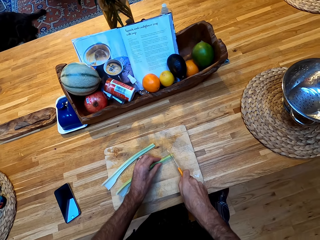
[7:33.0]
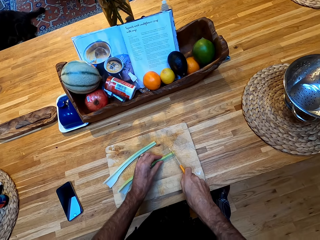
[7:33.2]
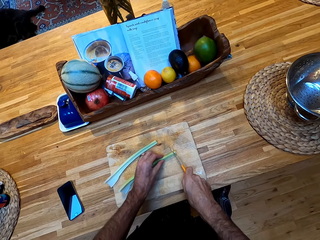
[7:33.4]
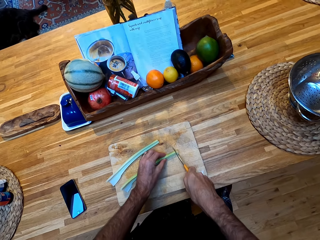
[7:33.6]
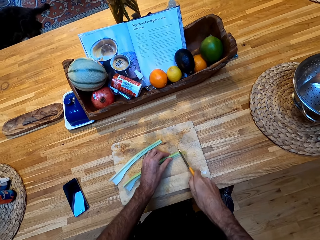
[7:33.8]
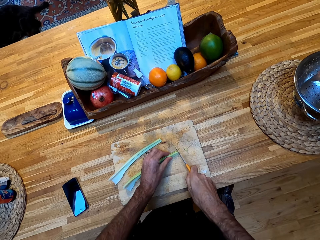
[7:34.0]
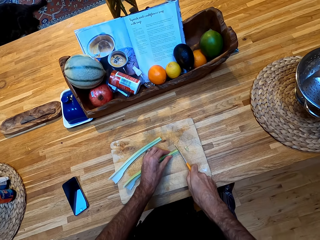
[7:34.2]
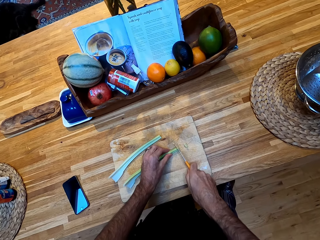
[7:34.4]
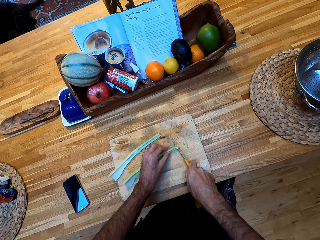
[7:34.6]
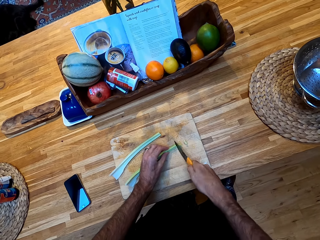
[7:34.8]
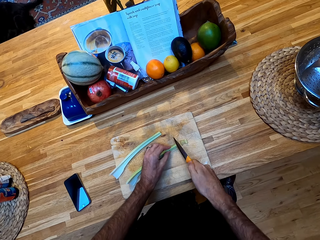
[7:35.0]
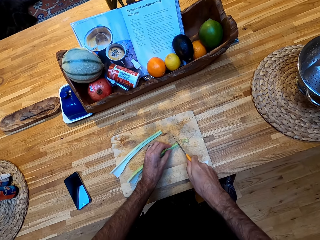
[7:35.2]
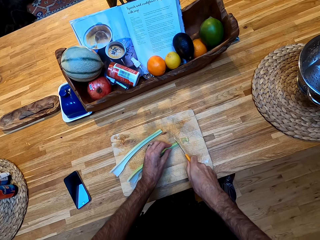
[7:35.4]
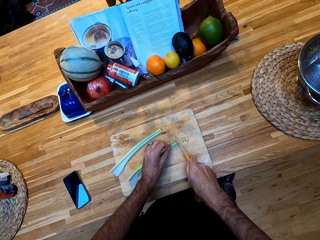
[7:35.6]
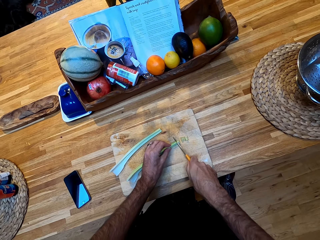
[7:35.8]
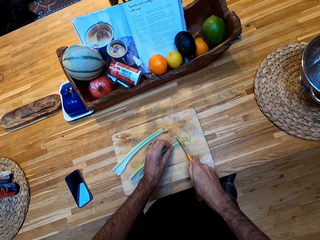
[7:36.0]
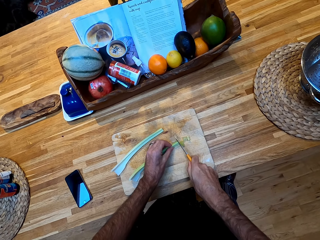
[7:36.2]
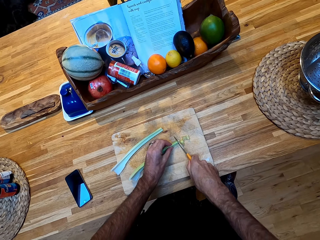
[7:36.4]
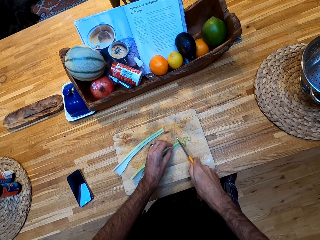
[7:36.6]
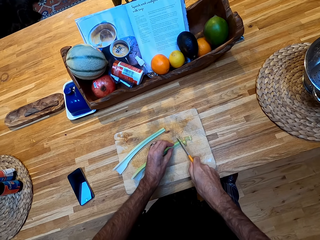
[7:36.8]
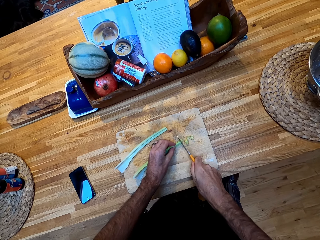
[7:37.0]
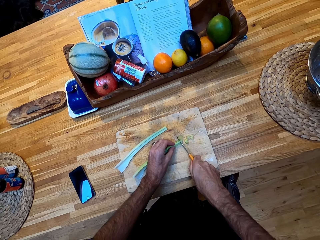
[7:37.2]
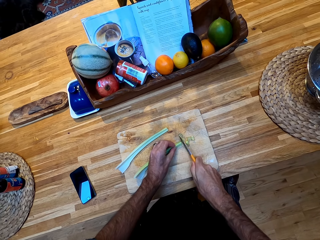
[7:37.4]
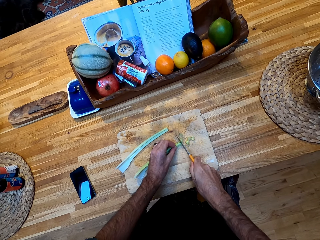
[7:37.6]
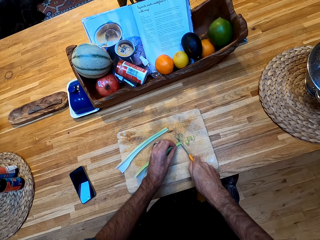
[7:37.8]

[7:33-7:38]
The camera wearer chops the vegetable on the chopping board.

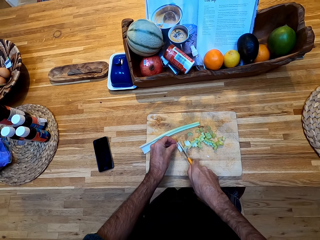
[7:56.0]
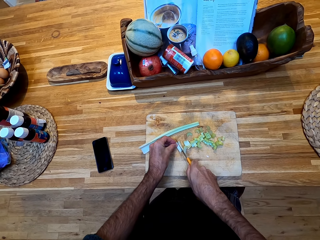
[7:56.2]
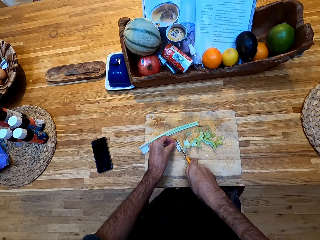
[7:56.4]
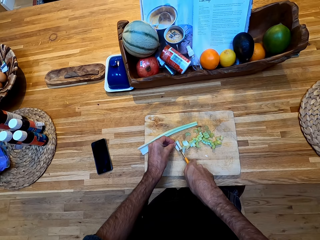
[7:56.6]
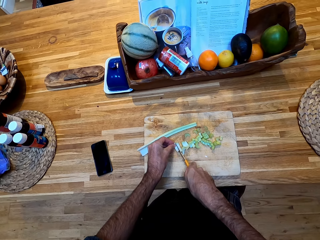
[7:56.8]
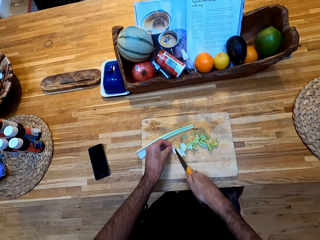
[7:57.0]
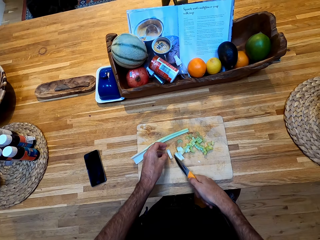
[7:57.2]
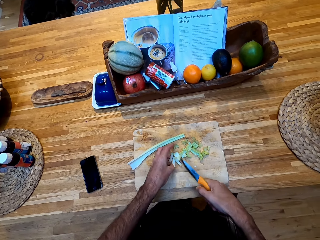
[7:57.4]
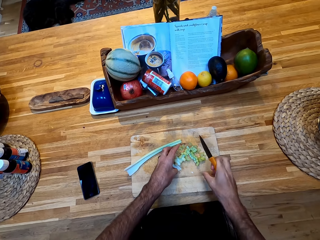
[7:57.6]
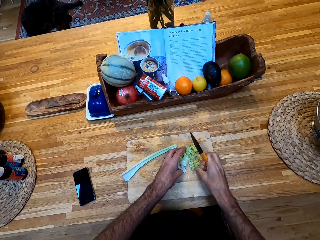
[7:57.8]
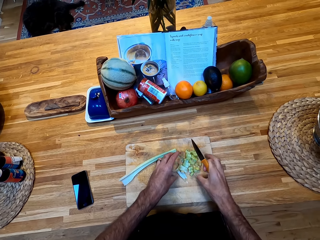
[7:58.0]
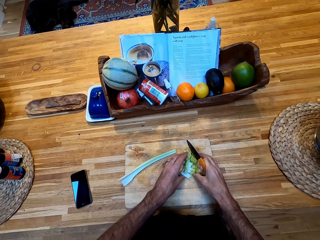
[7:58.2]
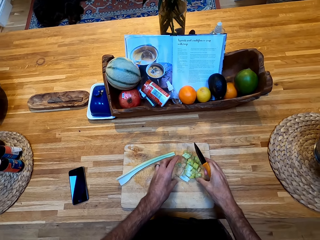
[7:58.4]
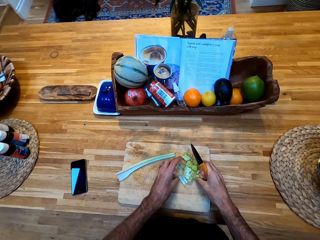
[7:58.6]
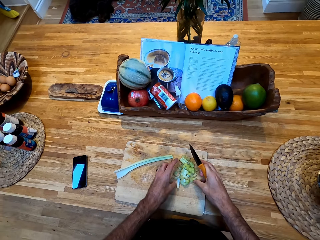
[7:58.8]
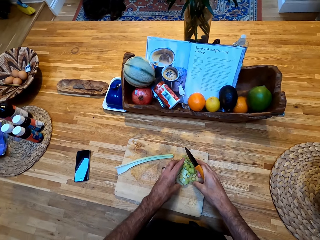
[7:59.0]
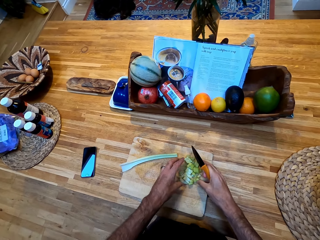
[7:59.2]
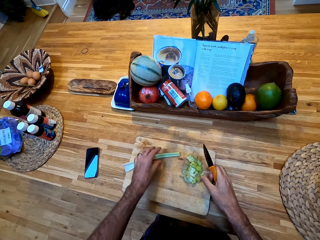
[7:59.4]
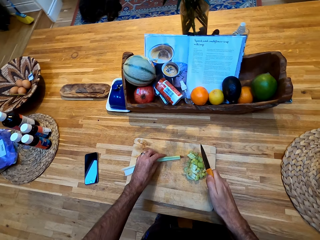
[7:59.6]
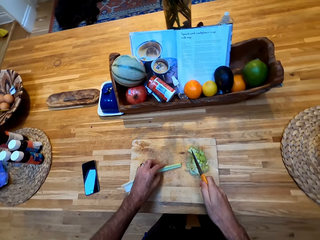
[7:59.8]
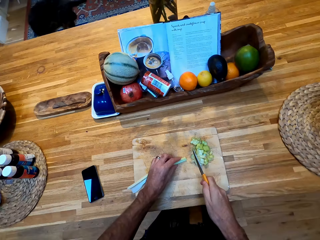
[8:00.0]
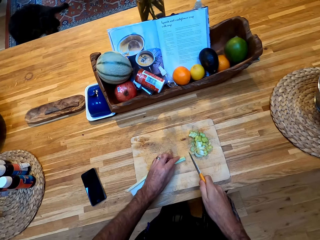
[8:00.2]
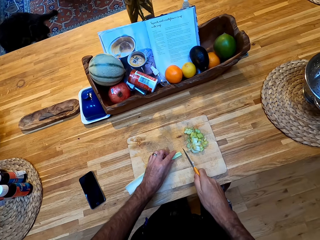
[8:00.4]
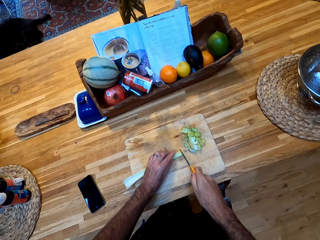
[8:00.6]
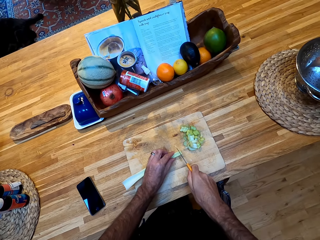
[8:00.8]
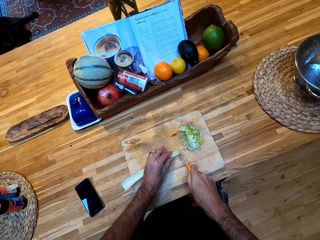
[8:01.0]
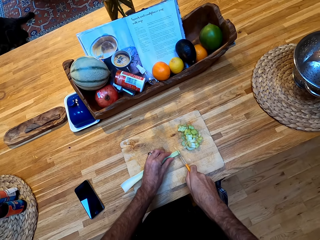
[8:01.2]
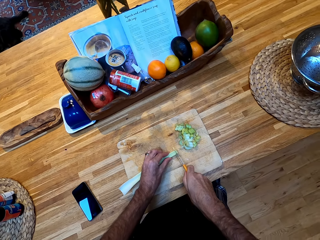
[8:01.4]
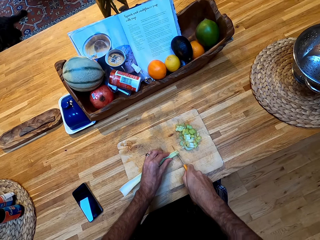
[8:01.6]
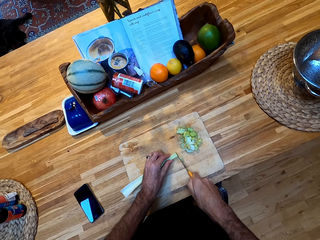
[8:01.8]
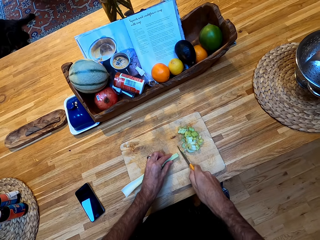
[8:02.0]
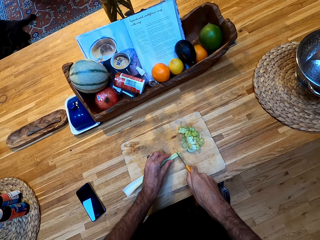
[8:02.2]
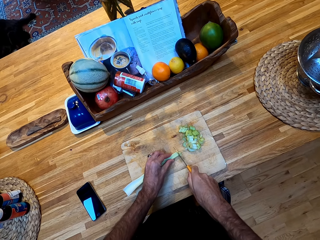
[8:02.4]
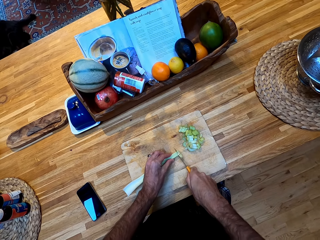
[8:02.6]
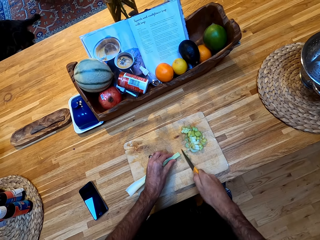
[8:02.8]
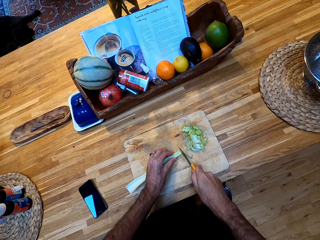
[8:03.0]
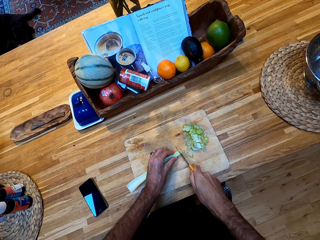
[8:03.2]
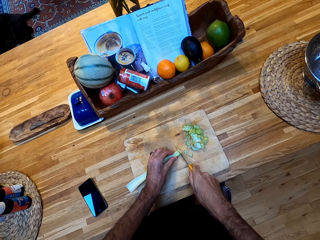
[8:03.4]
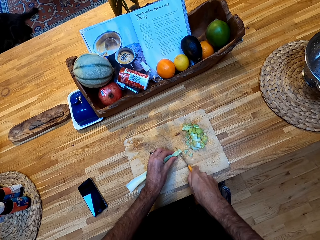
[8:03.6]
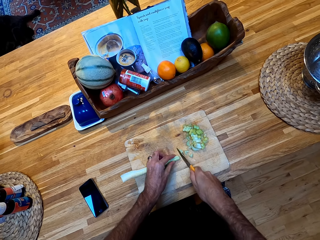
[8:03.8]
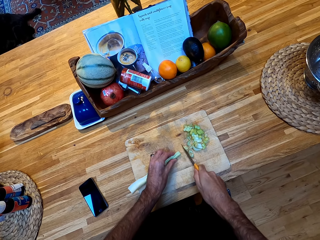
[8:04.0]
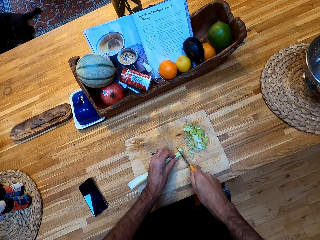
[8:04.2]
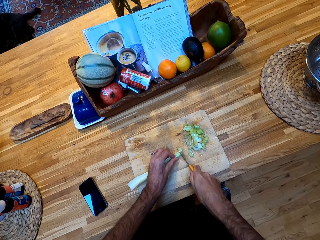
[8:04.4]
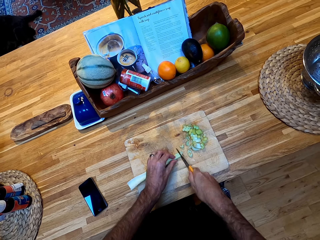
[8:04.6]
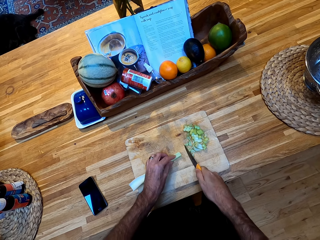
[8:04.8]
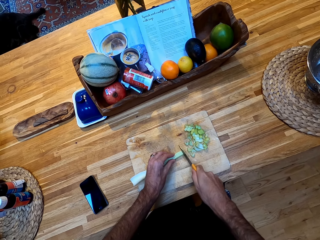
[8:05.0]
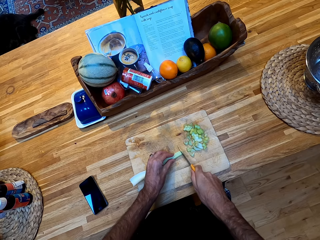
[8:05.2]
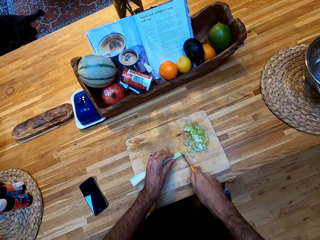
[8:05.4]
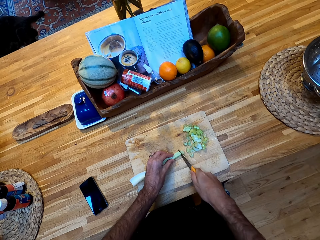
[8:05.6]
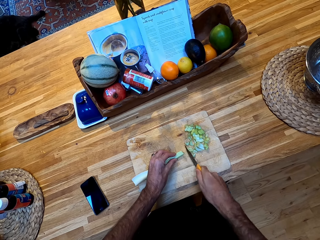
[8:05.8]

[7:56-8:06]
The camera wearer groups the vegetable together with his hands. He chops the vegetable on the chopping board.

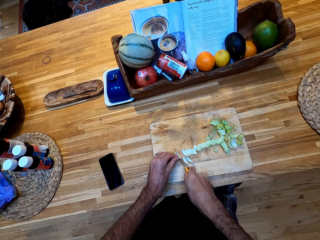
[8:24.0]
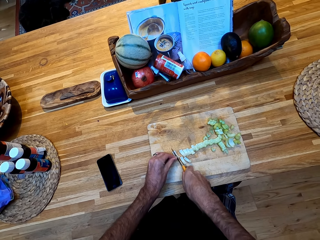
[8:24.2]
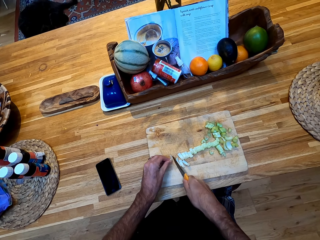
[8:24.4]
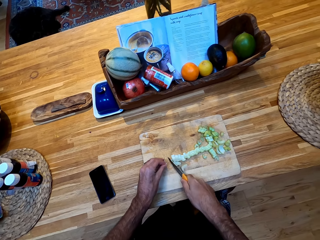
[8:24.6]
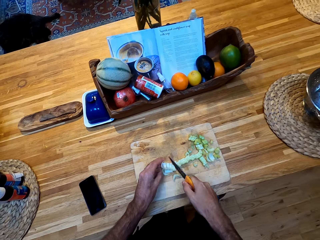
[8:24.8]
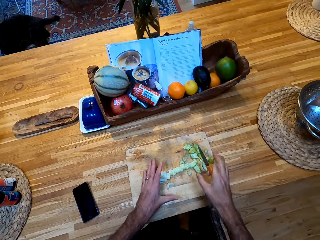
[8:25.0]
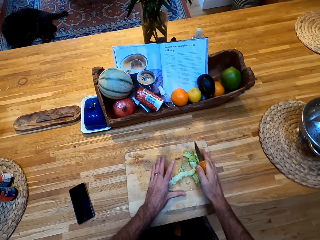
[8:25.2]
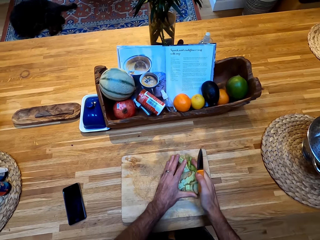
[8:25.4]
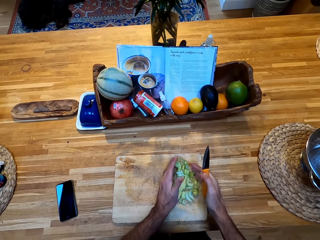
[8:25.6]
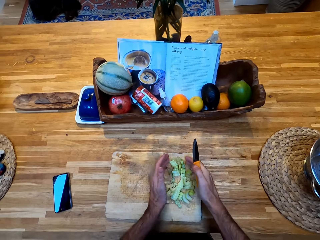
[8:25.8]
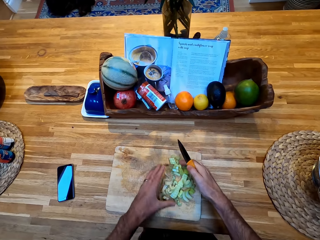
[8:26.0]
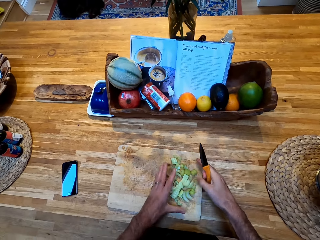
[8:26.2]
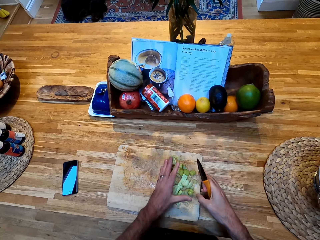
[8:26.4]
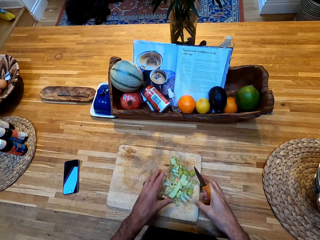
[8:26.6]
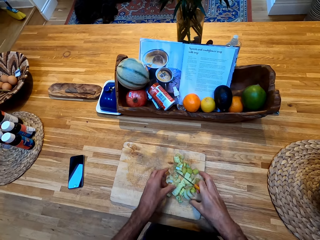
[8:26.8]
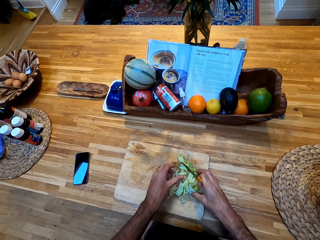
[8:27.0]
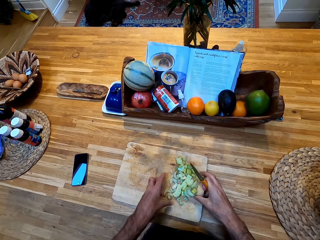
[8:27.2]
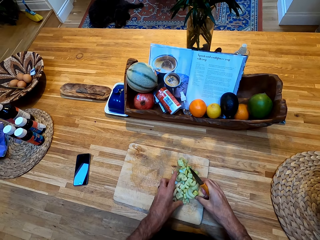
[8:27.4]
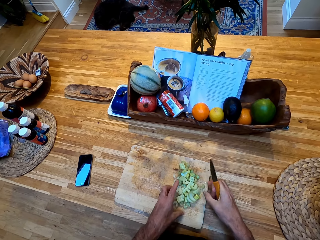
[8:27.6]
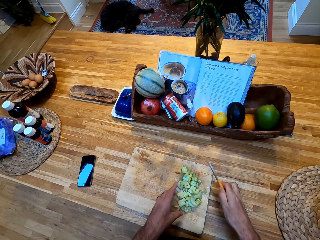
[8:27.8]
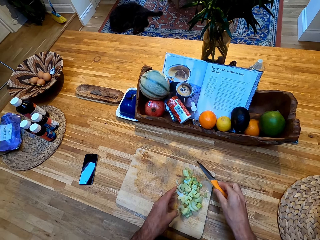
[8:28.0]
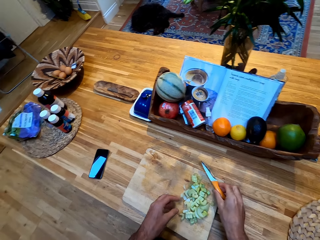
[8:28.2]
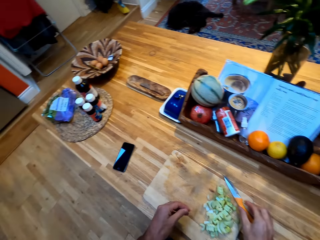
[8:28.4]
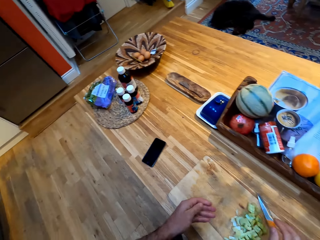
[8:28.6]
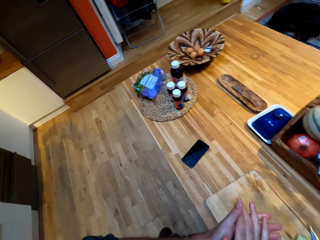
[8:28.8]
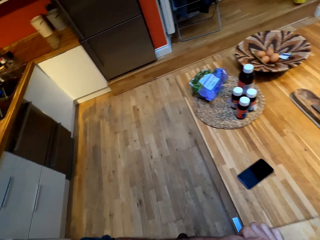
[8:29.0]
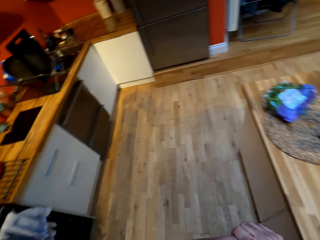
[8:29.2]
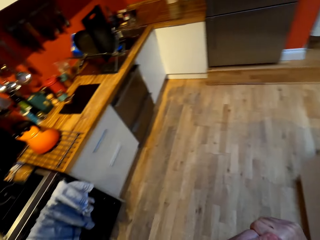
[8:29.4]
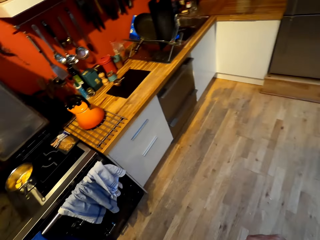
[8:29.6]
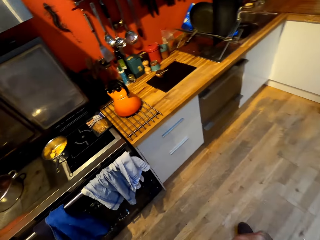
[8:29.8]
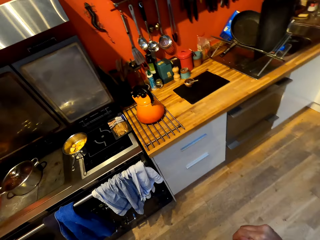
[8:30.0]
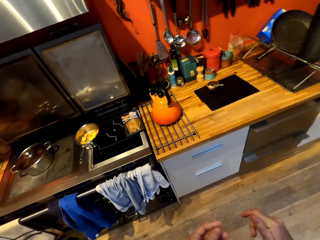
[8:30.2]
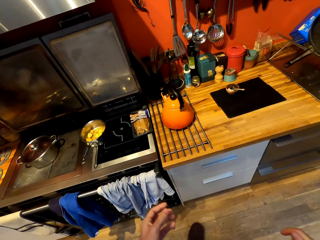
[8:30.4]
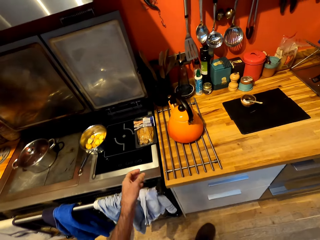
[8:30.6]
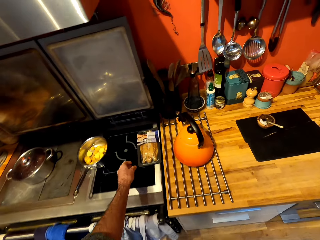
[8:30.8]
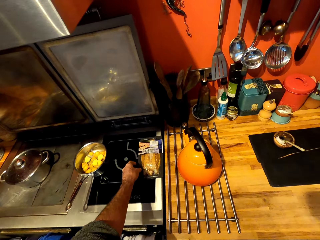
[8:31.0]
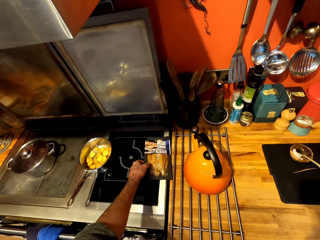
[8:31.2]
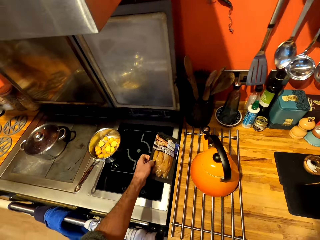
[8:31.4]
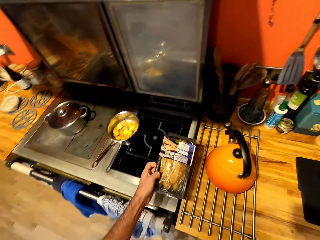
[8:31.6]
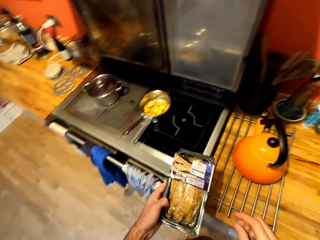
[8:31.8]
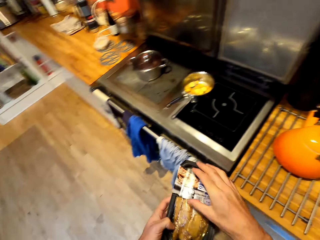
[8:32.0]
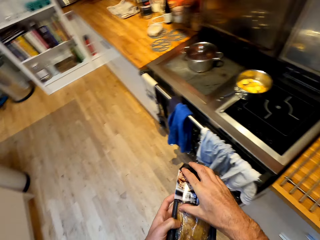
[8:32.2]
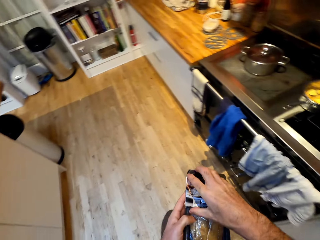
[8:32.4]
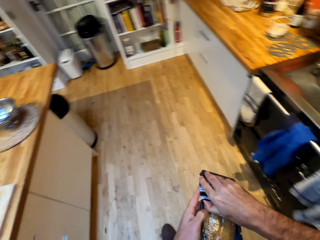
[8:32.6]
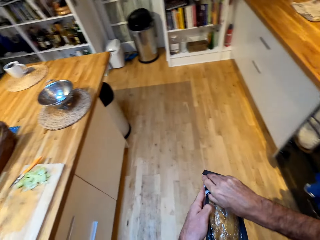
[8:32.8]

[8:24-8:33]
The camera wearer groups the cut leeks together with his hands. He puts the knife in the chopping board. He walks in the kitchen. He turns around. He picks up fish from the store area.
